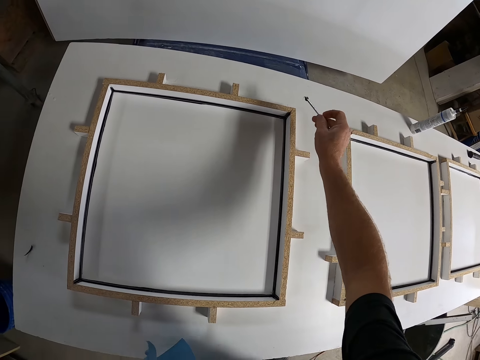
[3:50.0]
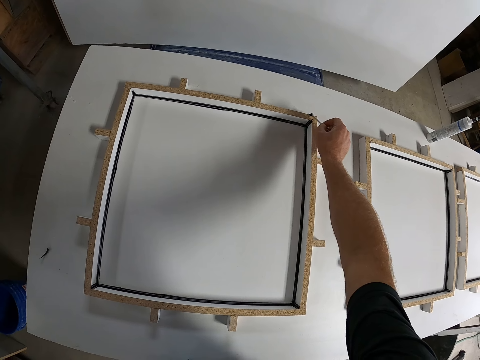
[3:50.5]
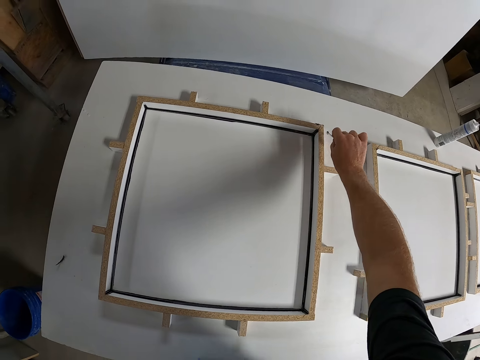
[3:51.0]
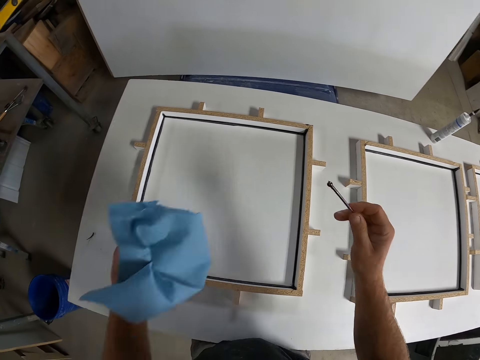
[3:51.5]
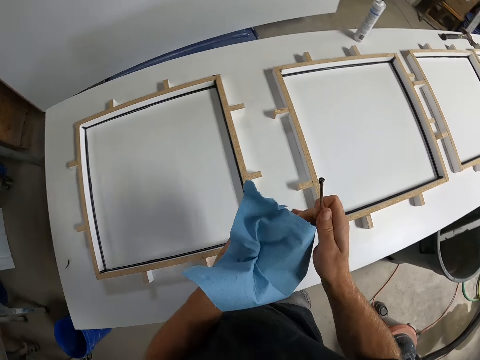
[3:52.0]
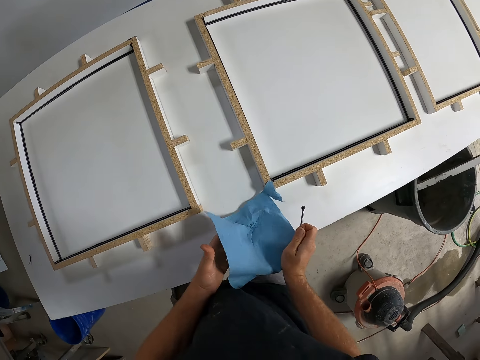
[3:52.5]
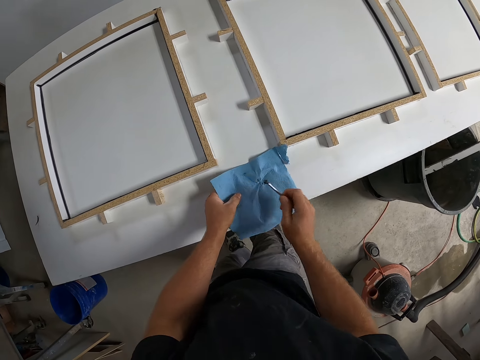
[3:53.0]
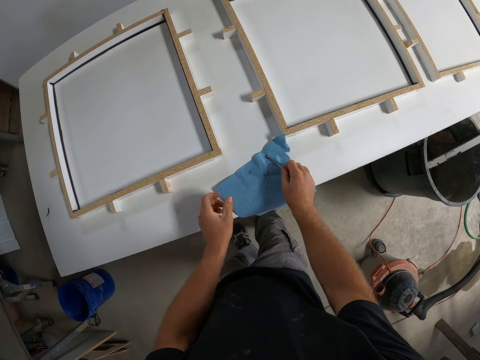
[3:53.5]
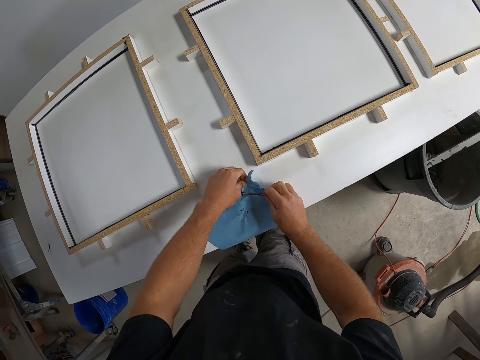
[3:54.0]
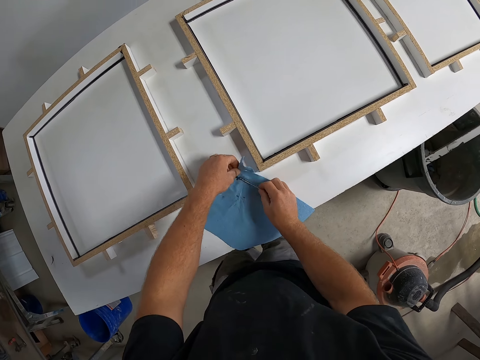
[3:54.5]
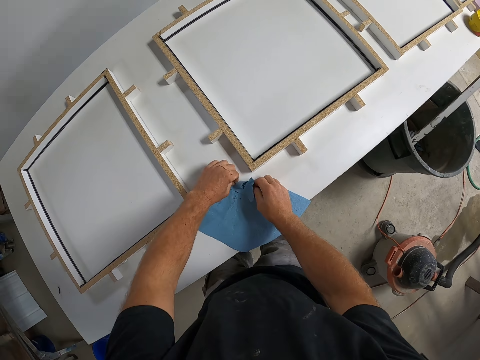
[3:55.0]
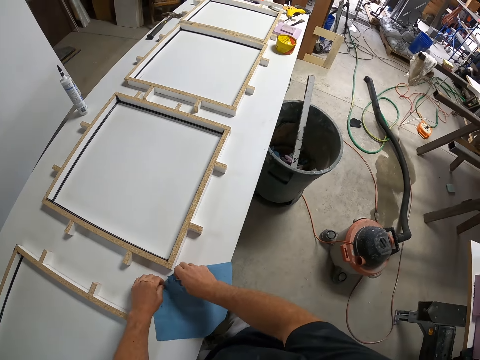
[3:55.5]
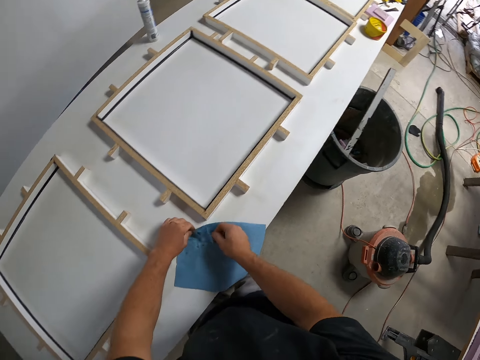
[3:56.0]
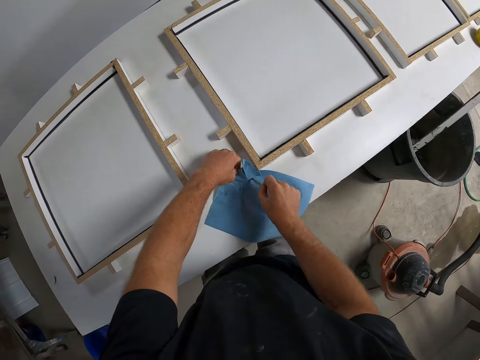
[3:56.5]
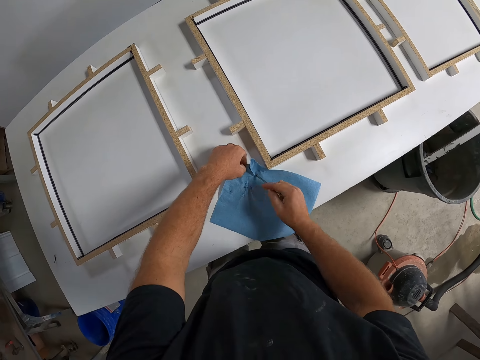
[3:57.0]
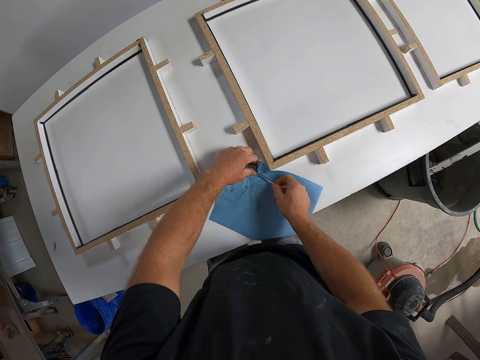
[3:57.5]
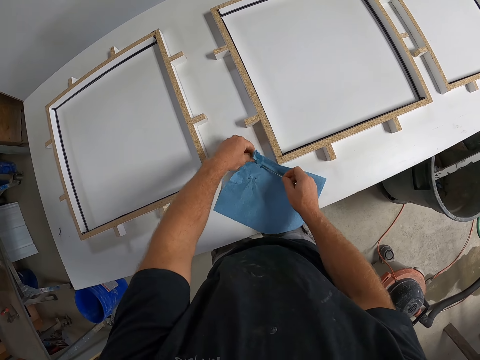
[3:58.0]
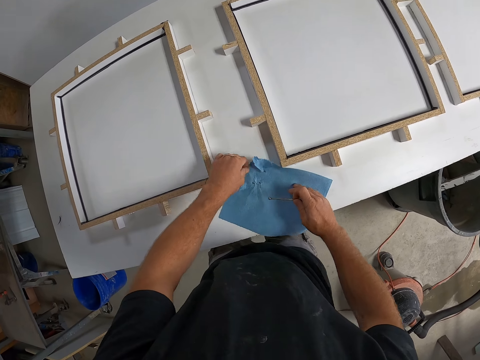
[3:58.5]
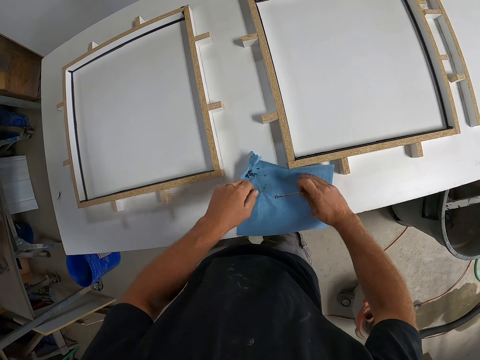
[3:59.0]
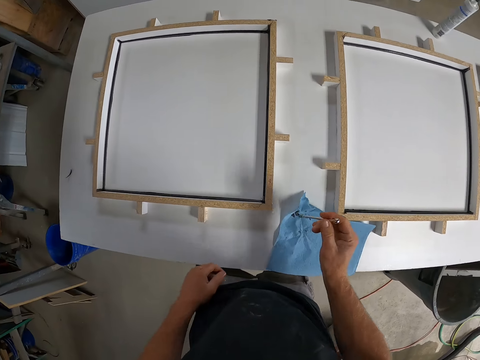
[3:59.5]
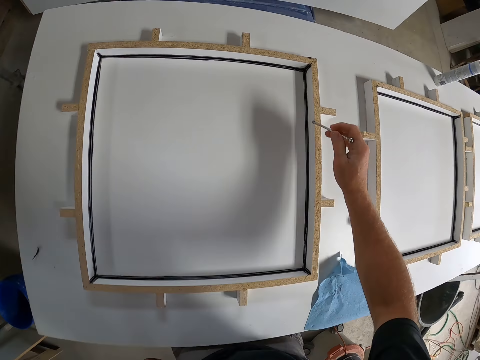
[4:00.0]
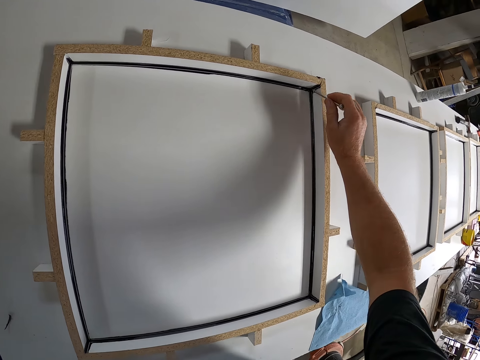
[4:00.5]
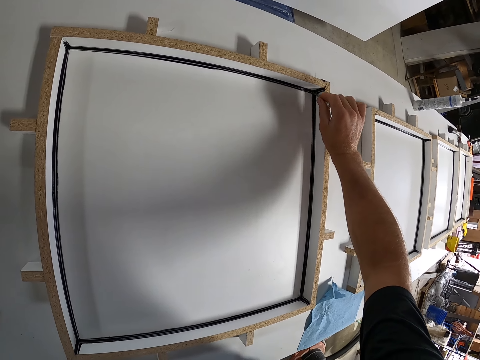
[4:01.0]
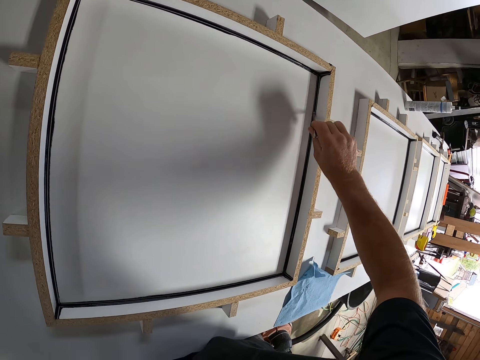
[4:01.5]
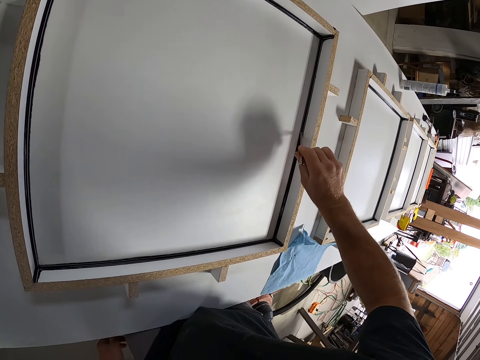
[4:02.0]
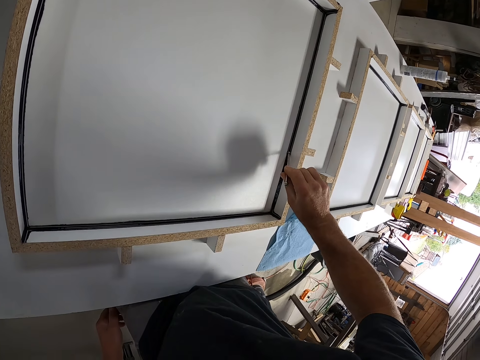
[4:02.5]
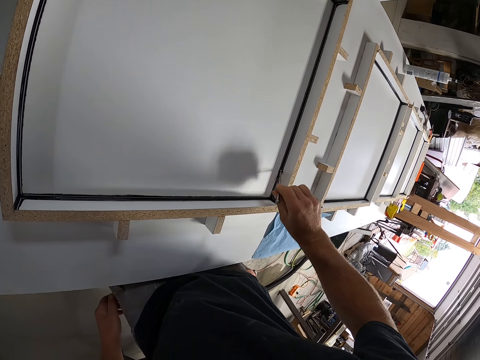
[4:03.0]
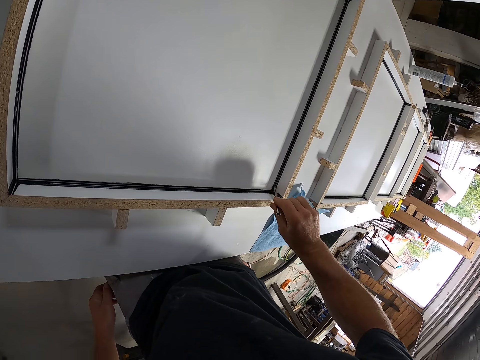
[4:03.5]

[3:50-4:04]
The camera wearer wipes the tip of the tool on the side of the woodwork. They place the tissue on the table. They clean the tool with the tissue. They spread the silicon on the woodwork with the tool. They take some glue from the frame.

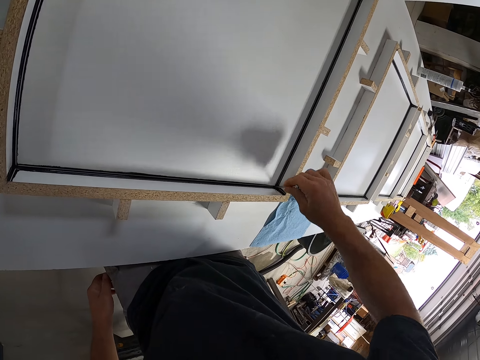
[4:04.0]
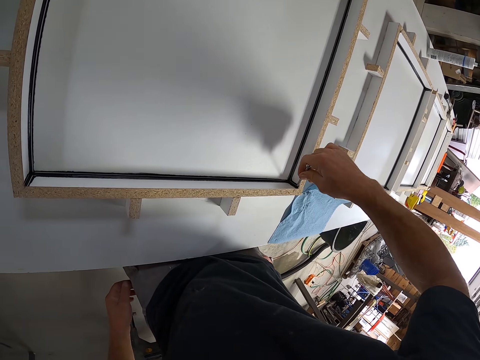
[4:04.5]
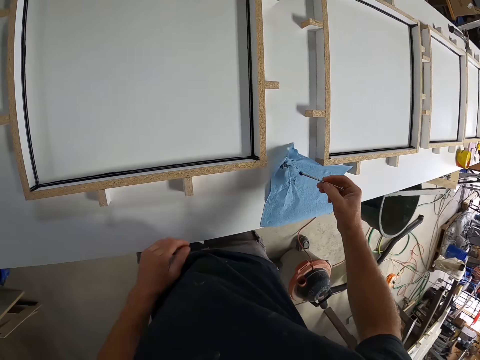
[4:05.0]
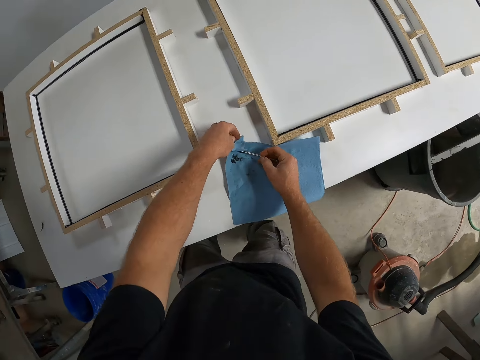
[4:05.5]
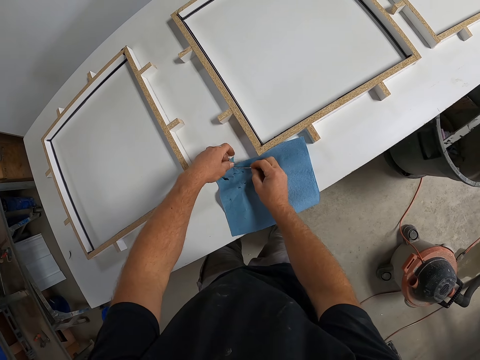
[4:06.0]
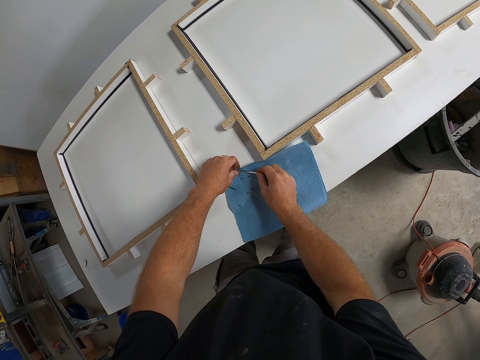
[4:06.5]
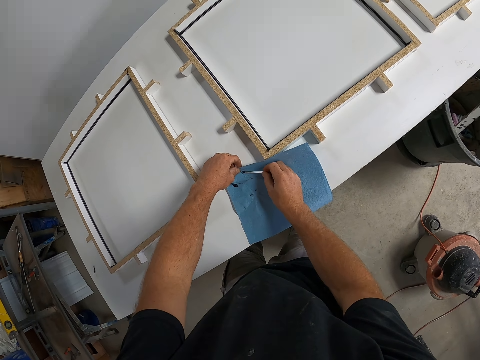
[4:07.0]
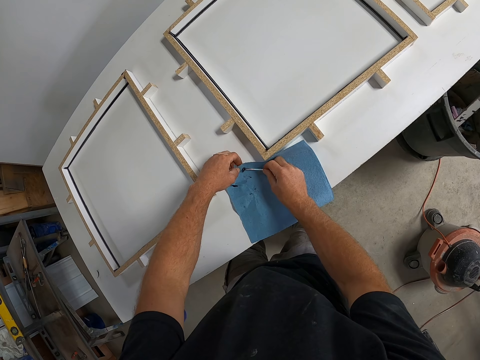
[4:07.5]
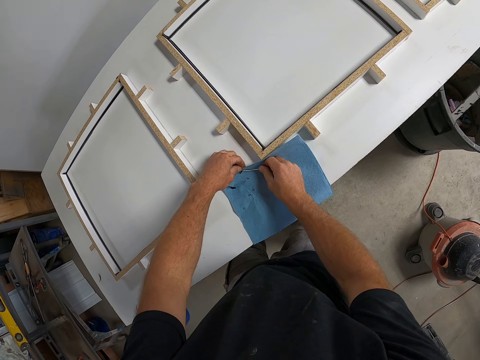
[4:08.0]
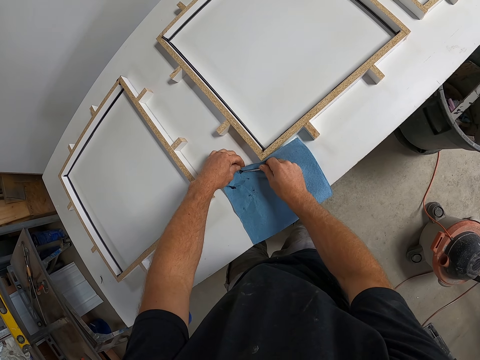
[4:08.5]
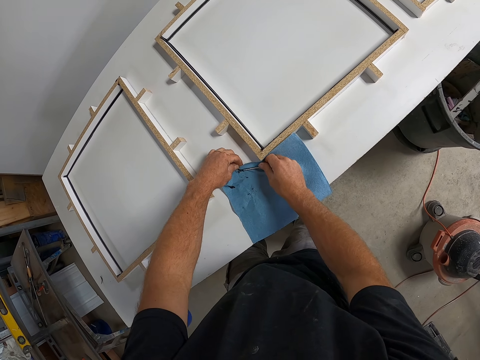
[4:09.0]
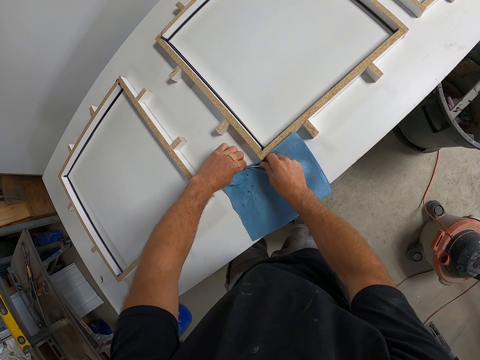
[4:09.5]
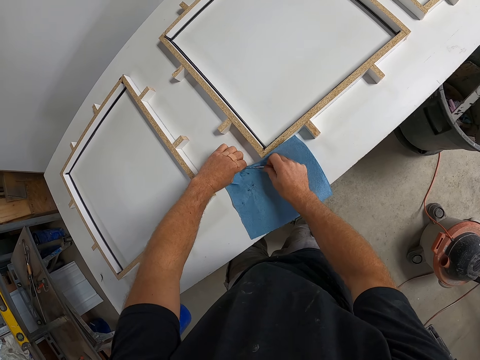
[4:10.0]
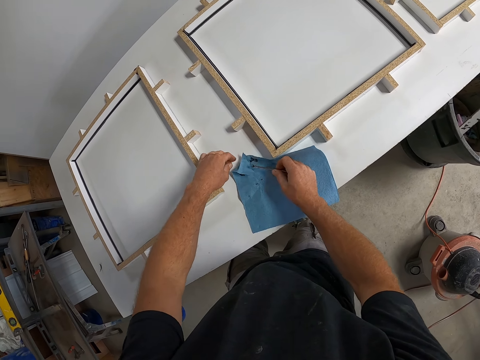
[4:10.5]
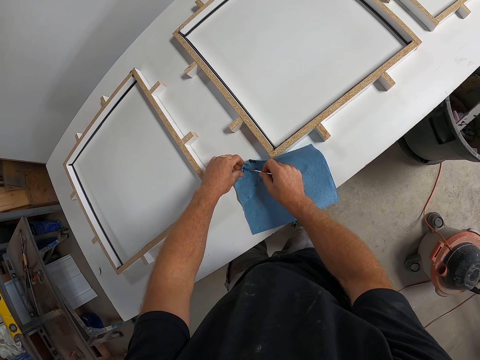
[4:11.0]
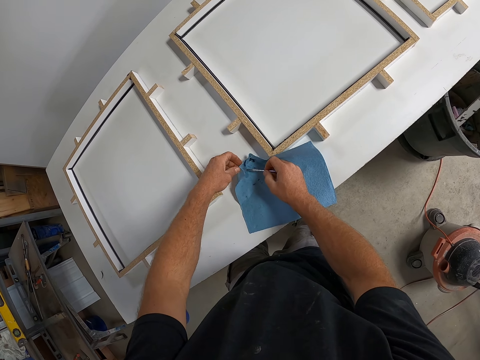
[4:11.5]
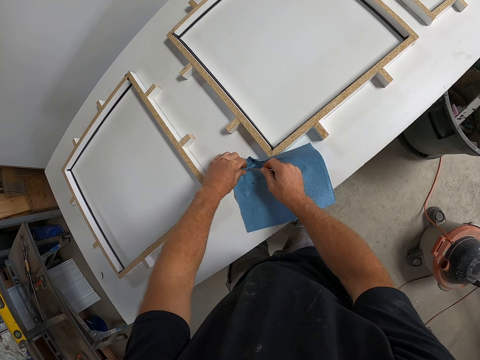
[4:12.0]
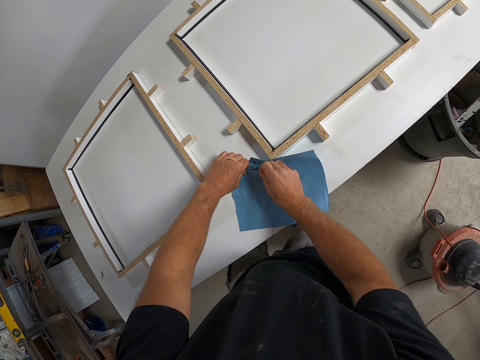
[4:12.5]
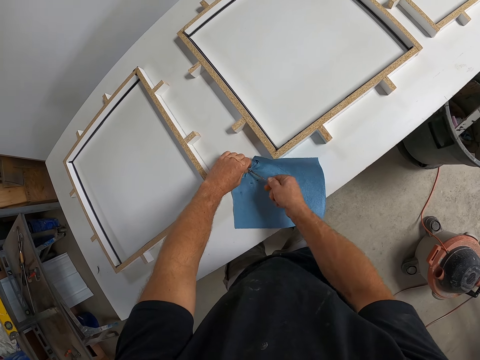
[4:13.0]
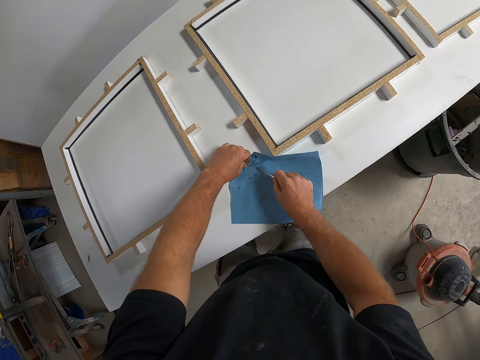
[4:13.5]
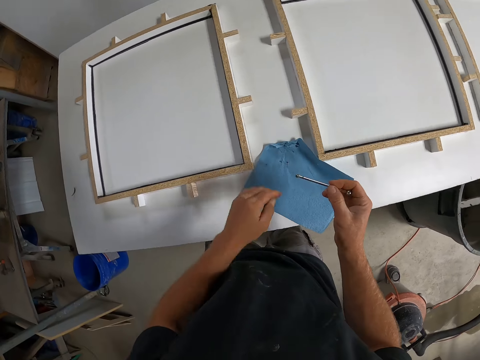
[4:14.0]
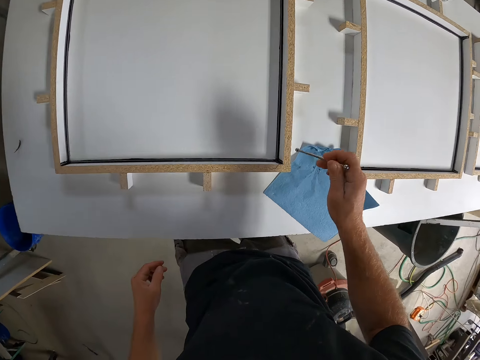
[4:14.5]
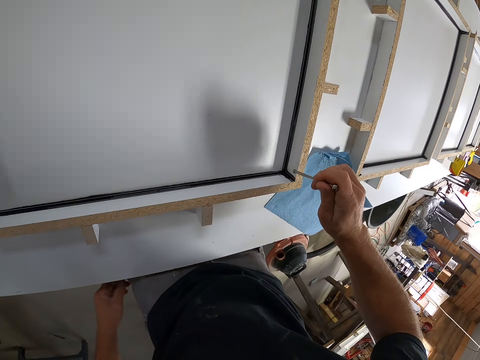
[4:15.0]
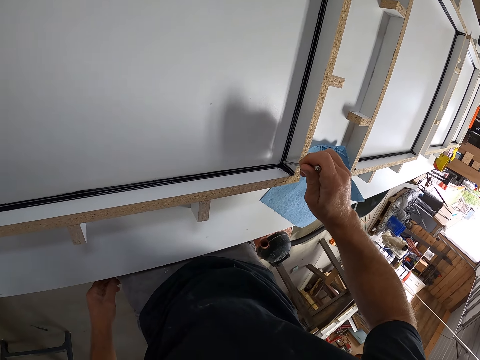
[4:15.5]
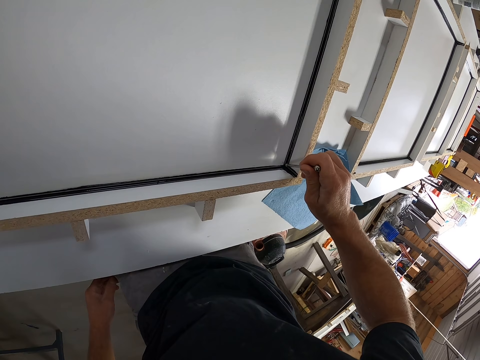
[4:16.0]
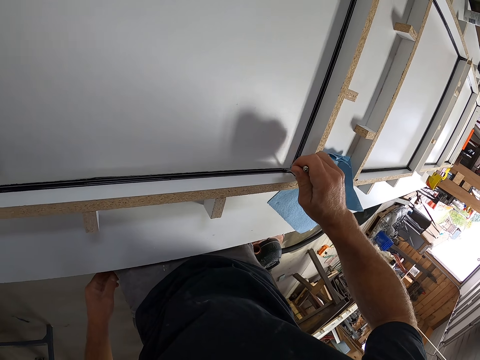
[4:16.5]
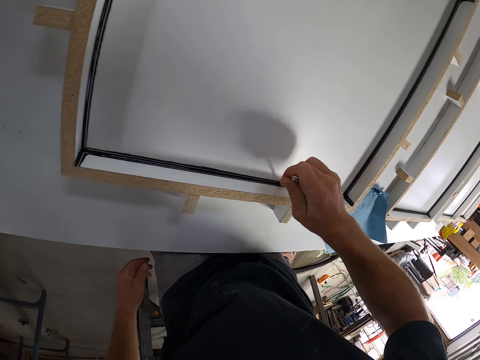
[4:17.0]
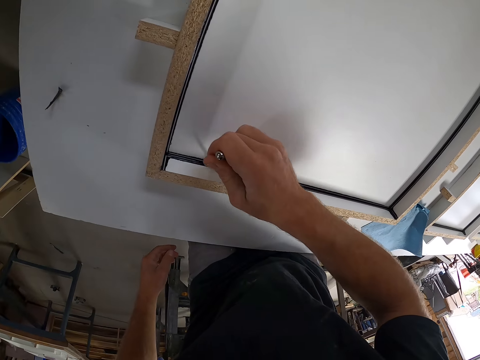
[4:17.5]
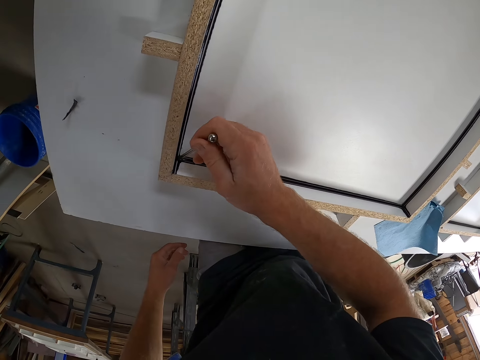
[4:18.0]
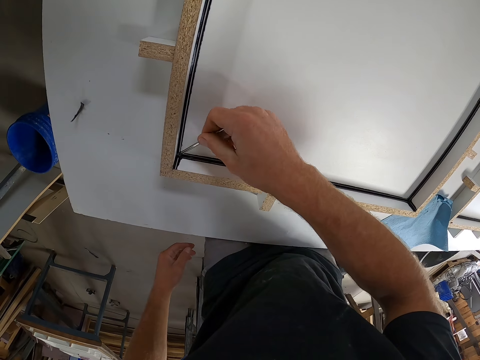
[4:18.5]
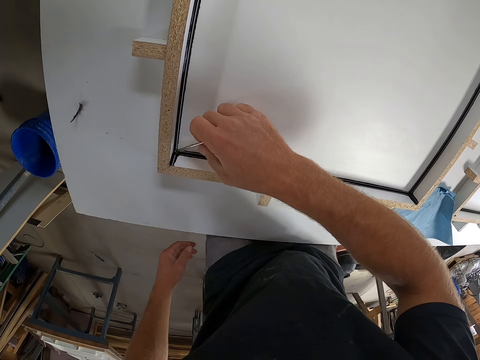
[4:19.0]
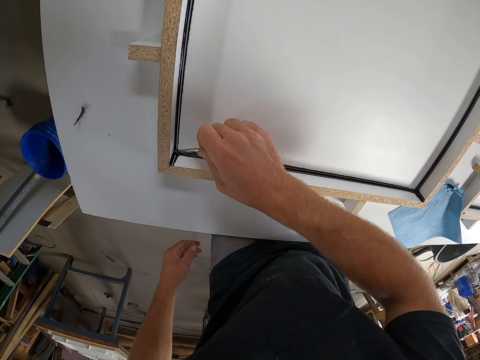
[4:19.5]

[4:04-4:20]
The camera wearer cleans the tool with the tissue. They take some glue from the frame with a piece of iron. They spread the silicon on the woodwork with the tool.
